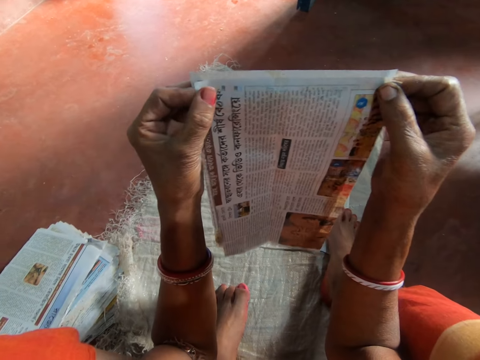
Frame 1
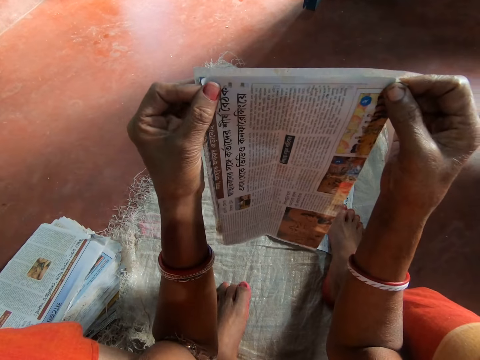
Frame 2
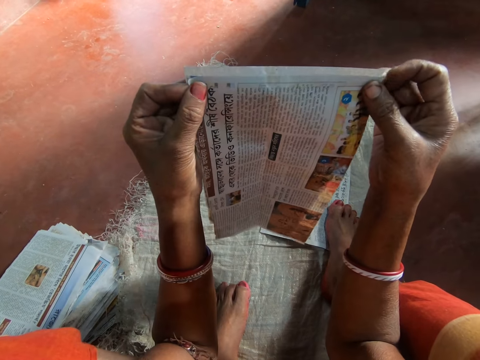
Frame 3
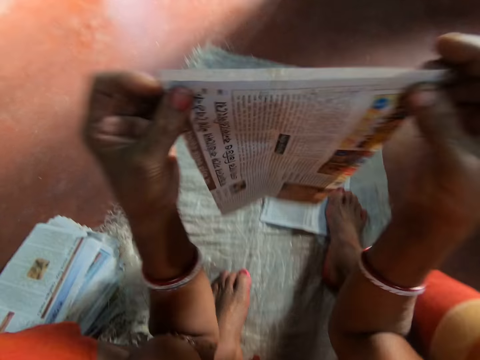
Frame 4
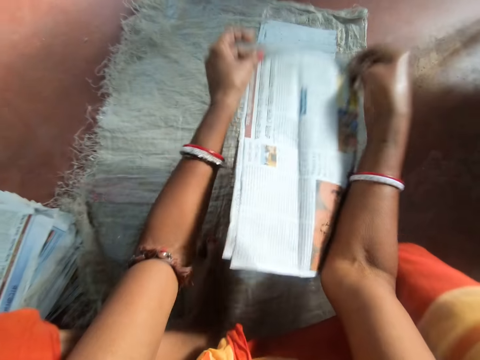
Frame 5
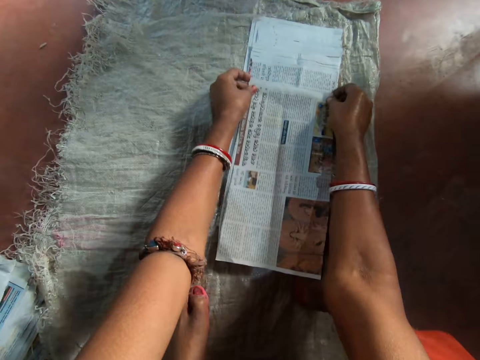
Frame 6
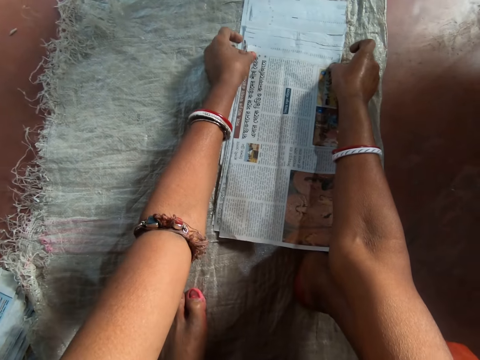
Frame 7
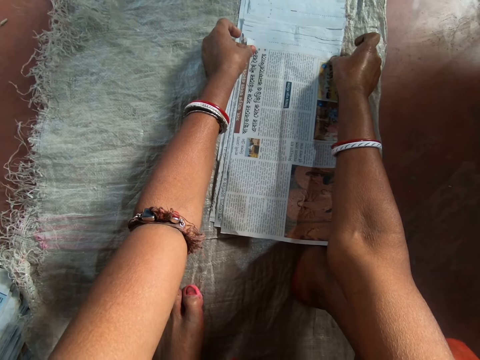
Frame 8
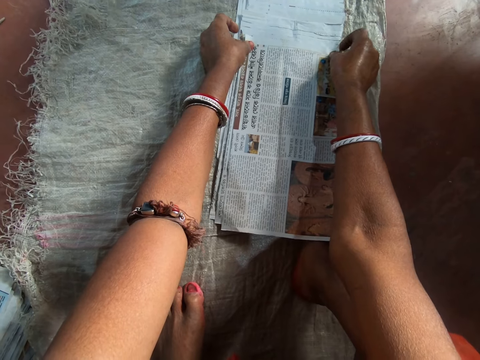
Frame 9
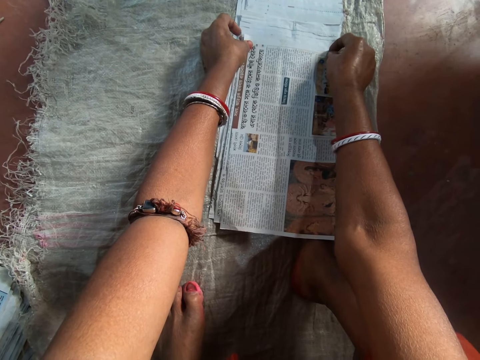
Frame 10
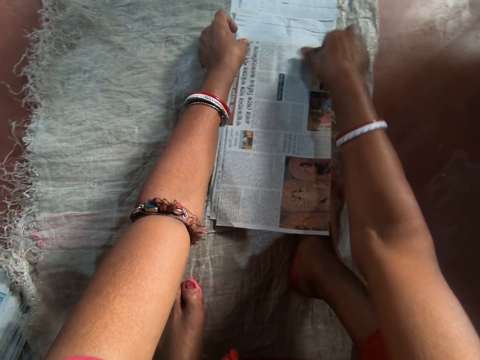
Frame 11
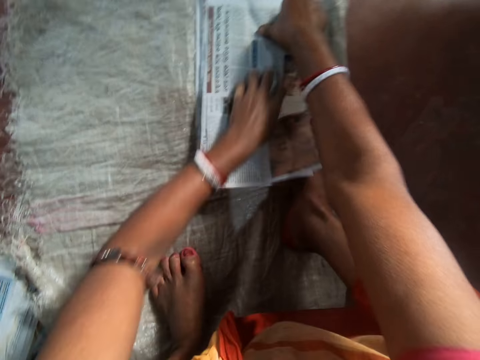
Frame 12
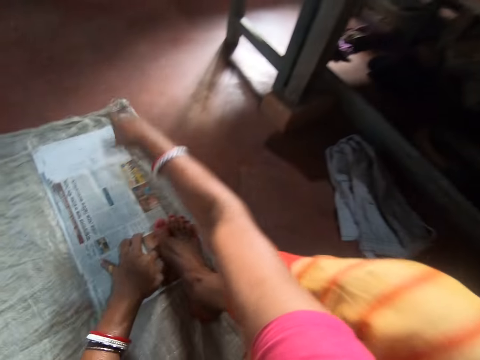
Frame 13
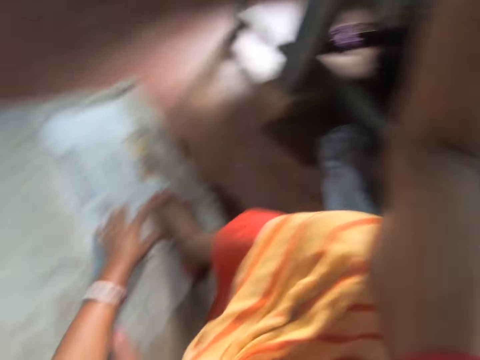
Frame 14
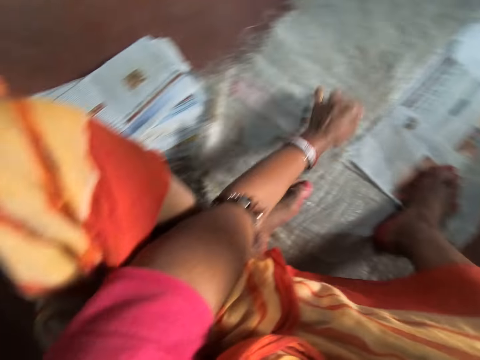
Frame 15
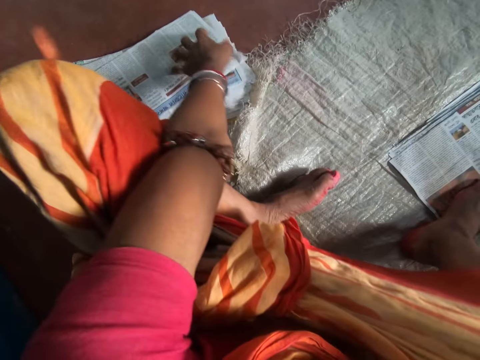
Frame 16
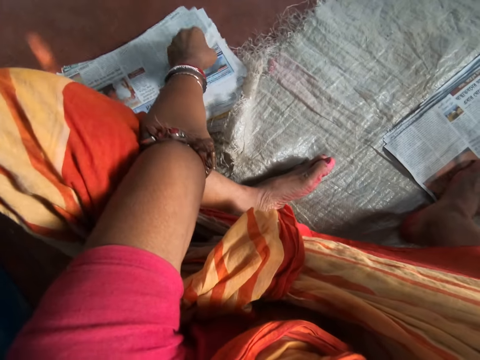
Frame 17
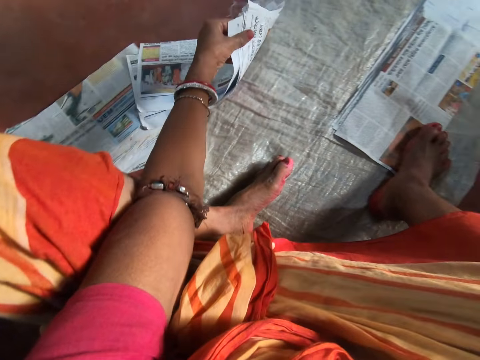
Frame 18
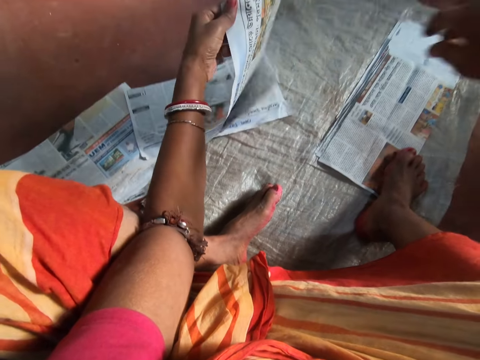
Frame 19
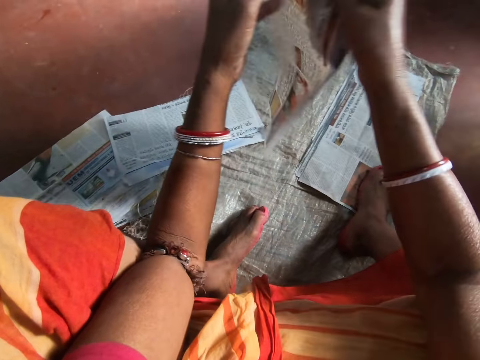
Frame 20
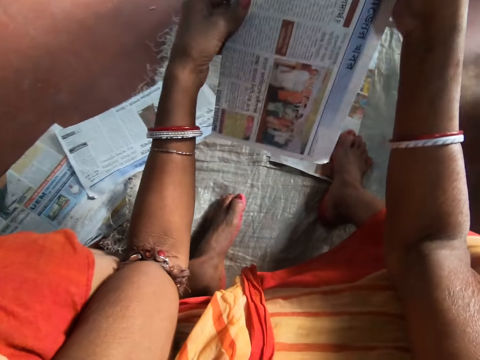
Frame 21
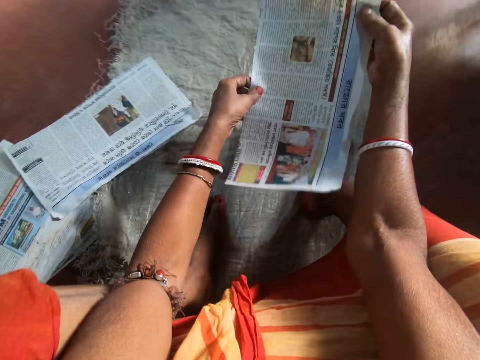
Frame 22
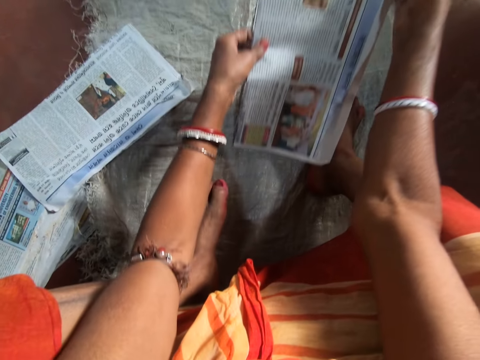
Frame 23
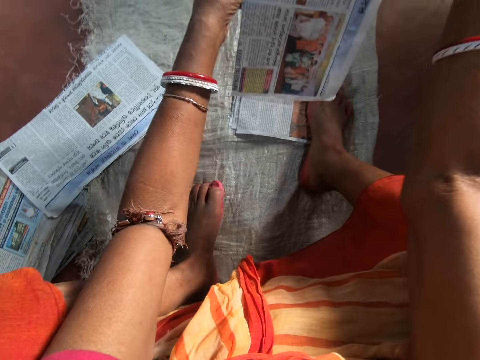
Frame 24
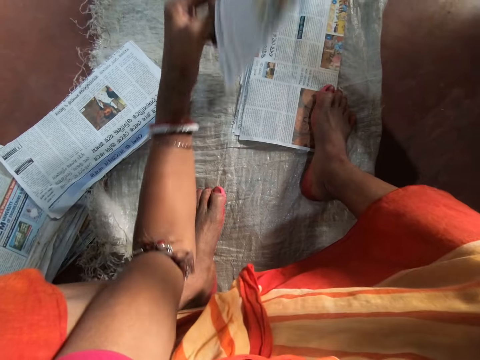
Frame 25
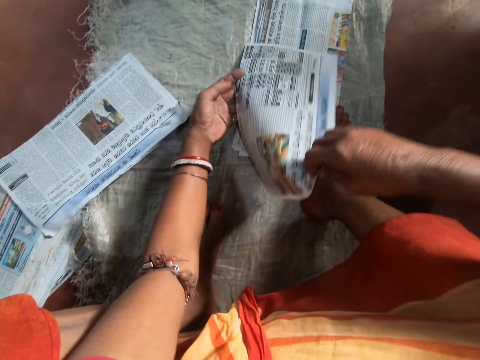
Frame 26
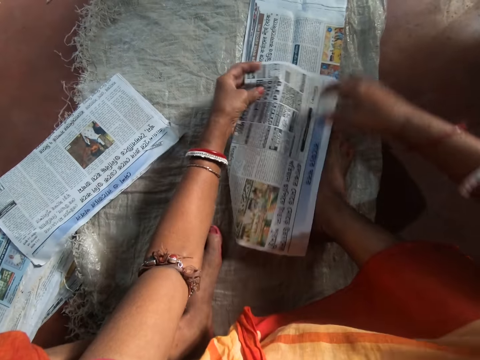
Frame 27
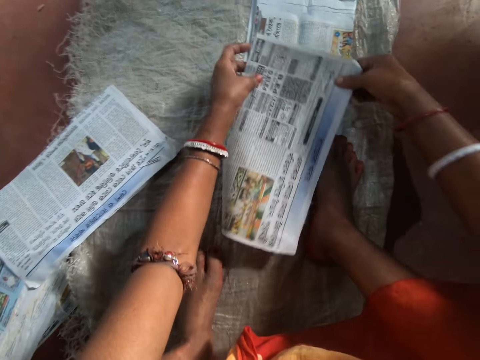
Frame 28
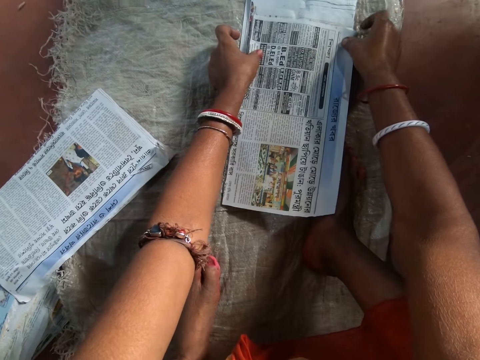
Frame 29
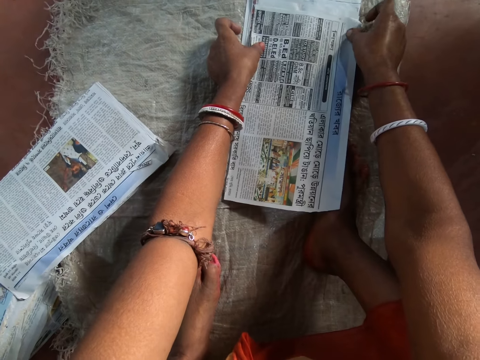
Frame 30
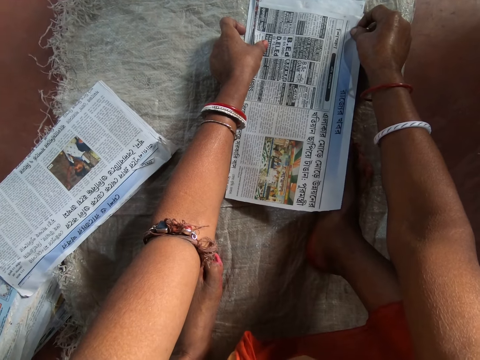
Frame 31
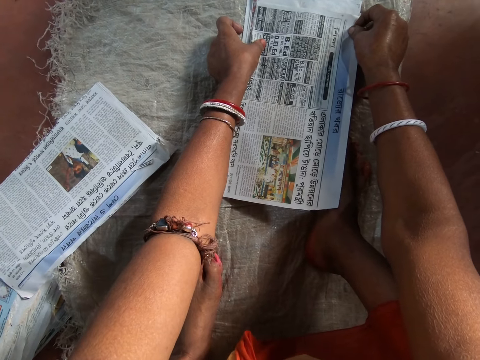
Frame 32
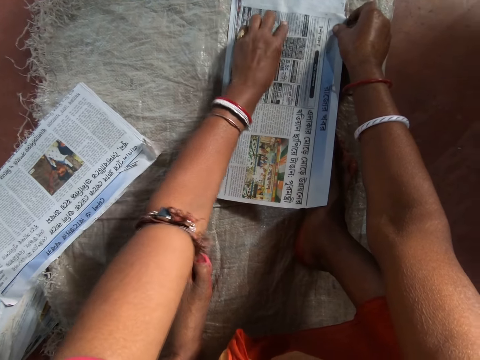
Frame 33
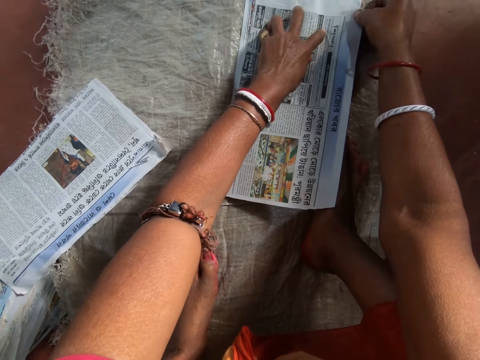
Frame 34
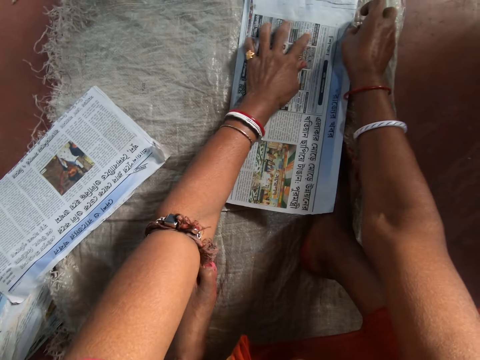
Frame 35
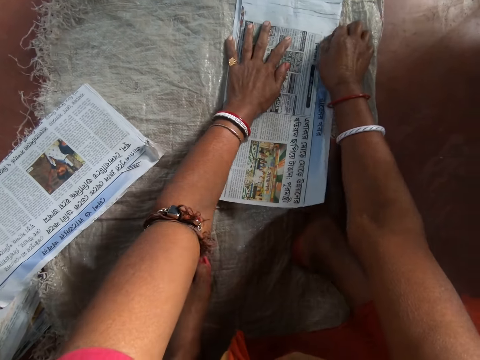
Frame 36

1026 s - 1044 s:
The camera wearer places the newspaper on the sack with her hands. She holds the newspaper on the sack with her right leg. She picks a newspaper from the pack of newspapers on the ground with her left hand. She places the newspaper on the sack with her hands.

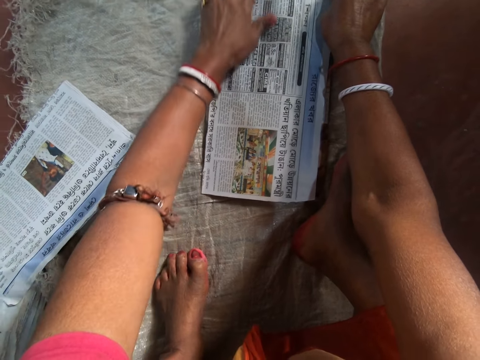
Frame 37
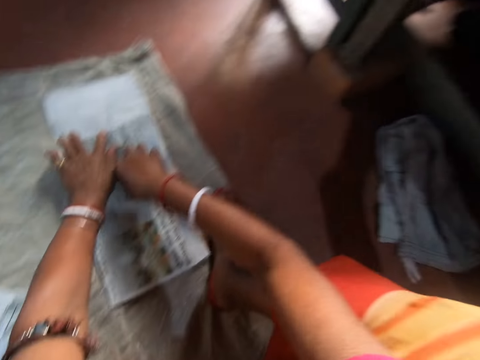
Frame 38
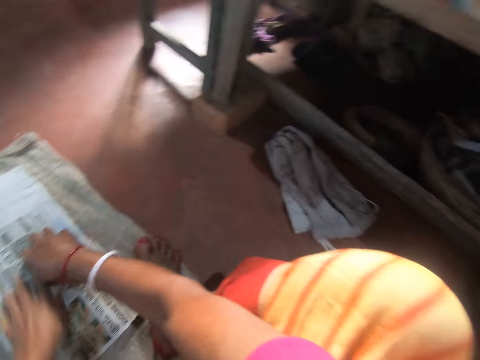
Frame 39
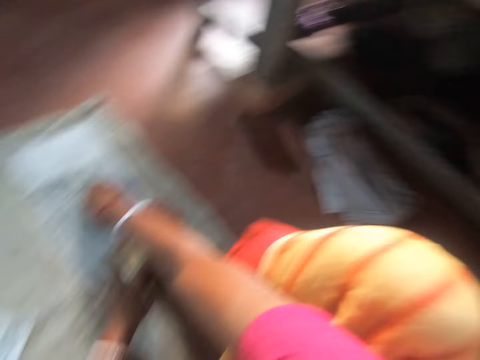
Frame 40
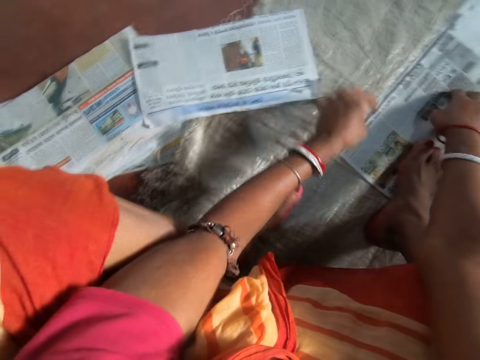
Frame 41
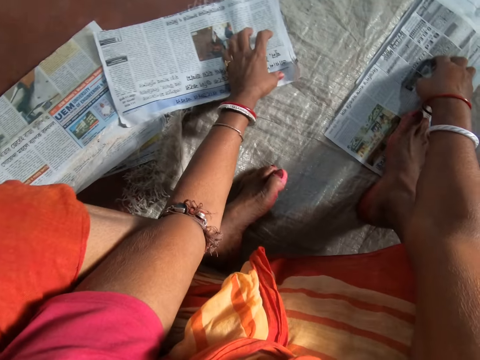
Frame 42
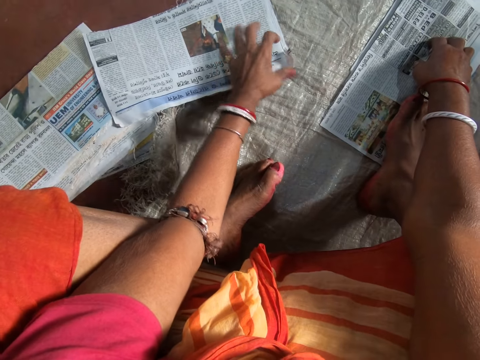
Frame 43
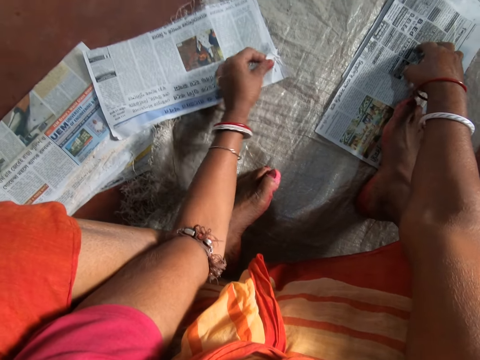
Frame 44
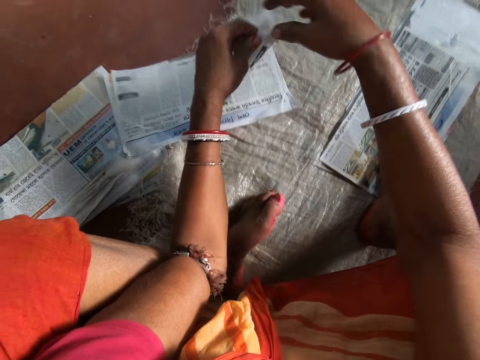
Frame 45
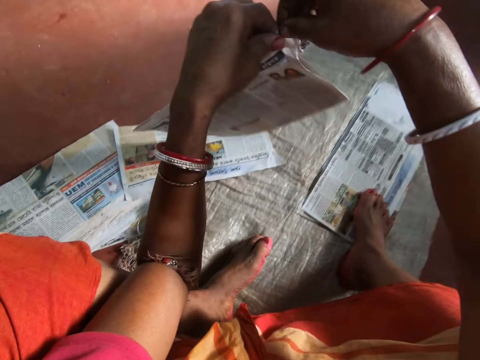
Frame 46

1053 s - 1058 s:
The camera wearer holds the newspaper on the sack with her right leg. She picks a newspaper from the sack with her left hand. She tears the newspaper in her left hand with her right hand.
